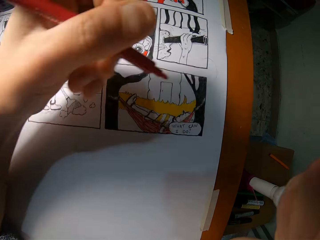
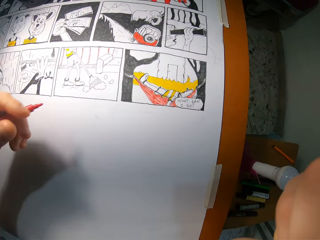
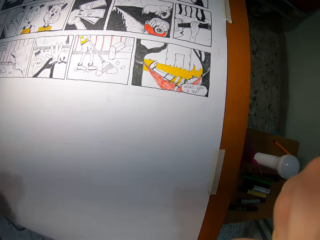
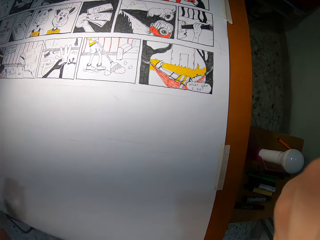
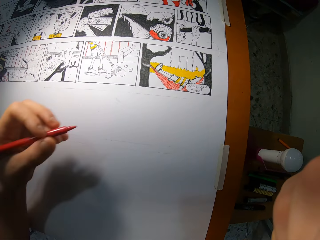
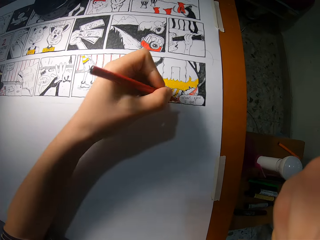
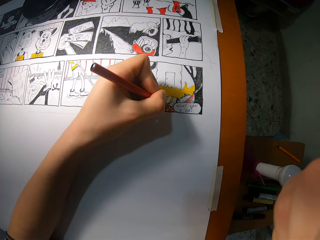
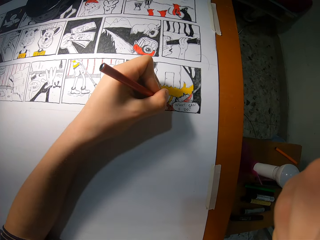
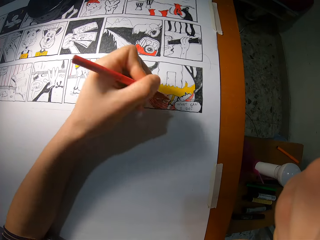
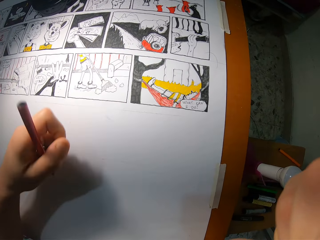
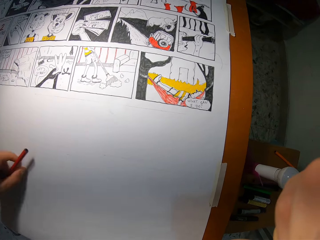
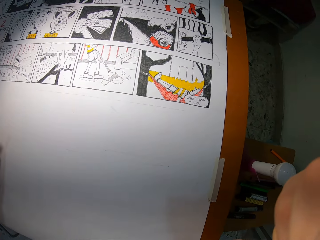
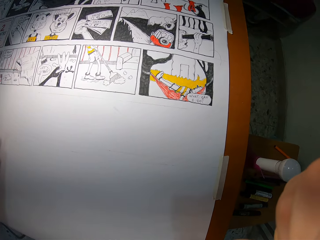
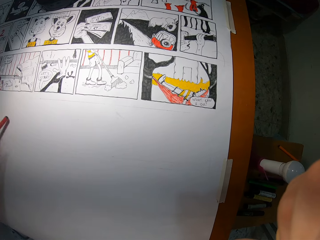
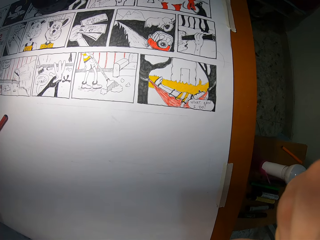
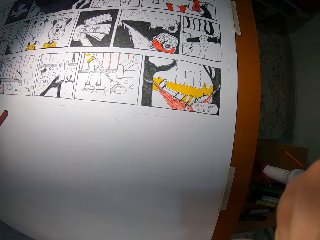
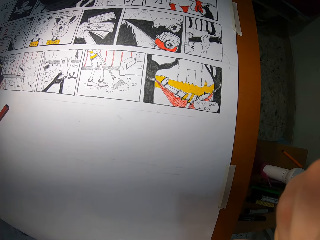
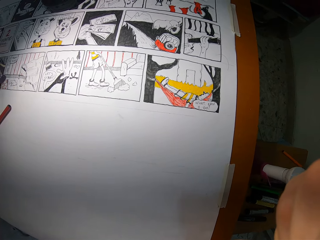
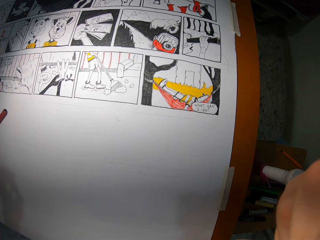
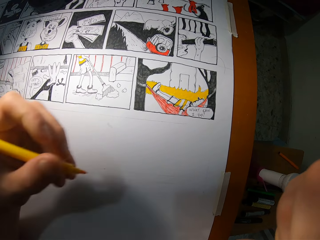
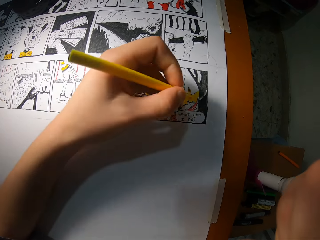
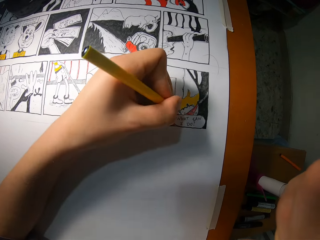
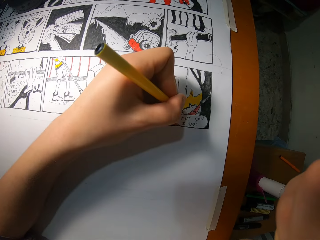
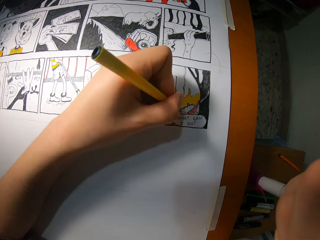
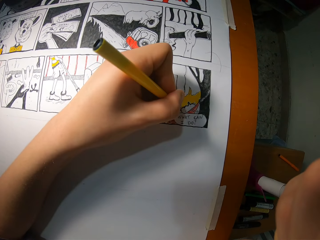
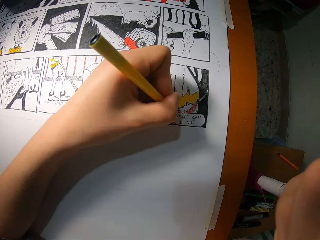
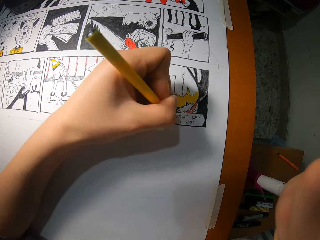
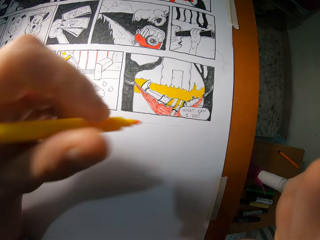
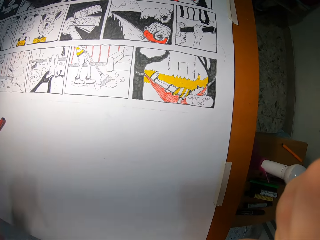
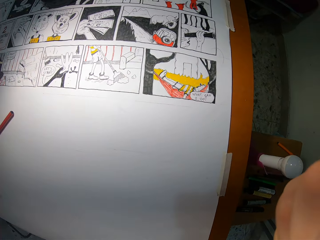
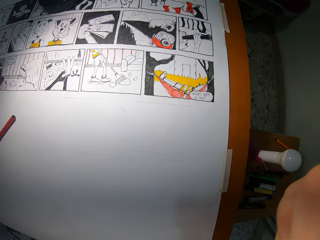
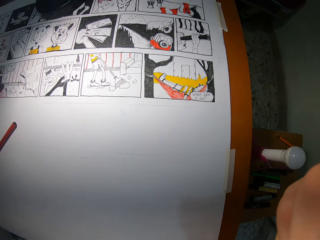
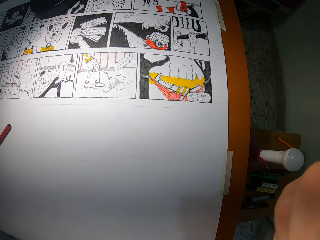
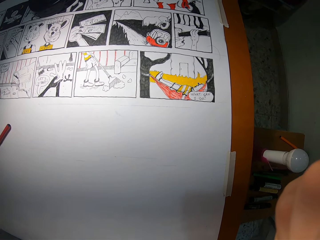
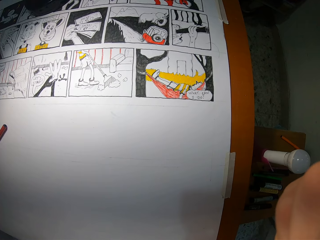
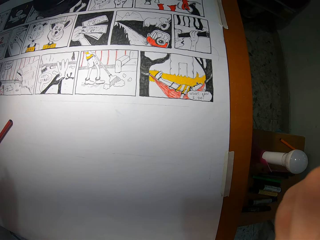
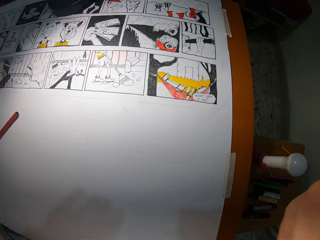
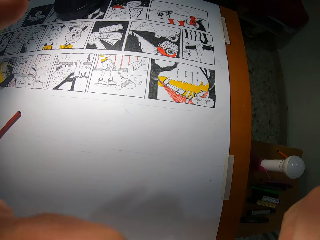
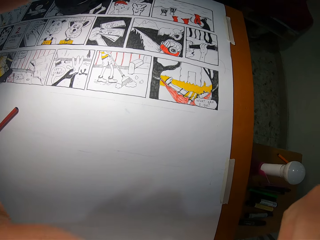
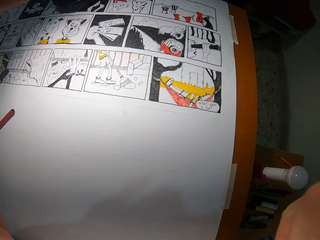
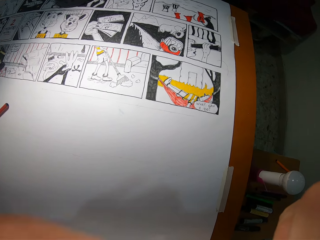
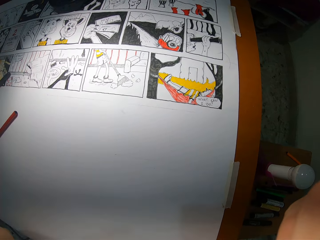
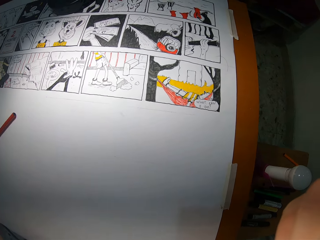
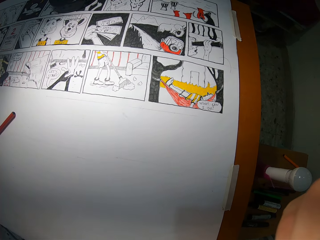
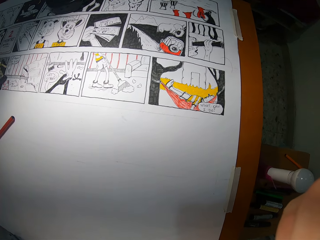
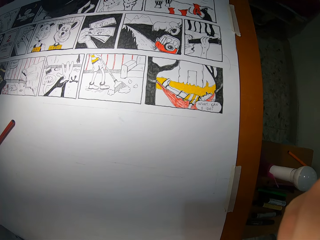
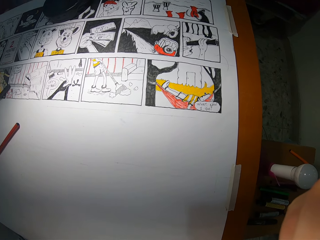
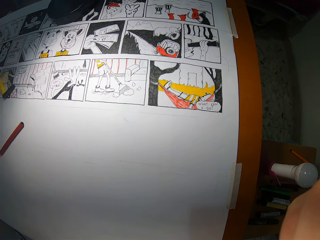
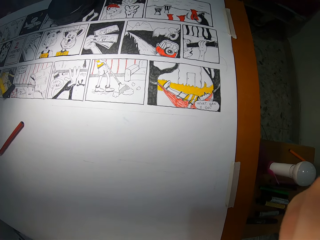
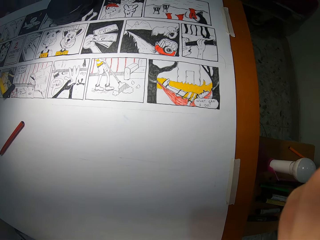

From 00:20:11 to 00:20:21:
The camera wearer looks at the drawing. He colors on the drawing book with the red coloring pencil in his left hand. He drops the red coloring pencil on the drawing book with his left hand. He looks at the drawing. He colors on the drawing book with the yellow coloring pencil in his left hand. He looks at the drawing. He looks at it again. He adjusts the camera on his head with his left hand.

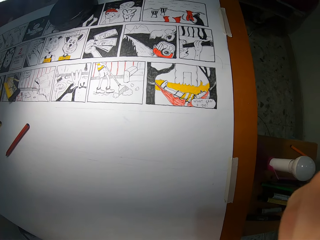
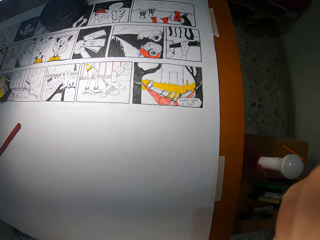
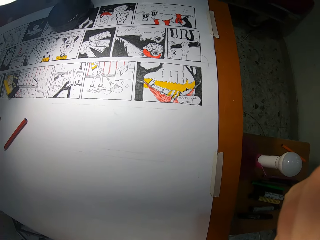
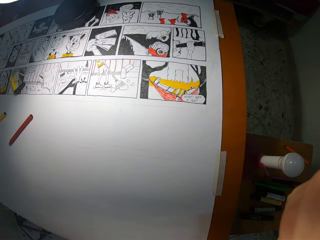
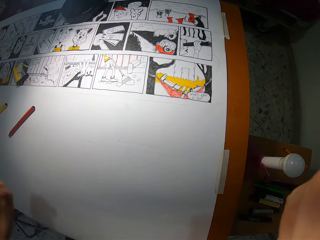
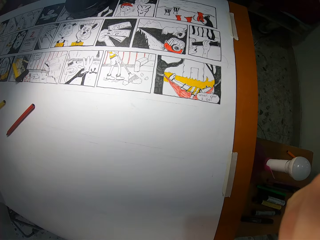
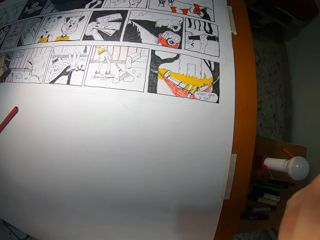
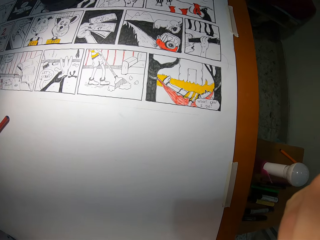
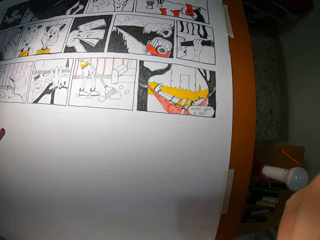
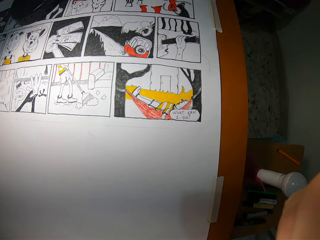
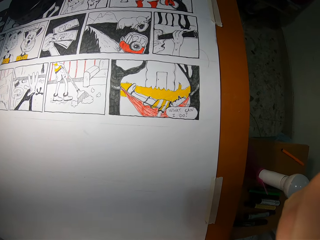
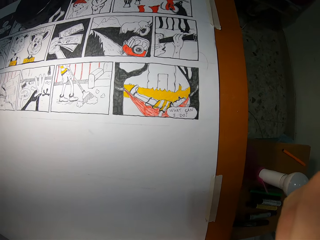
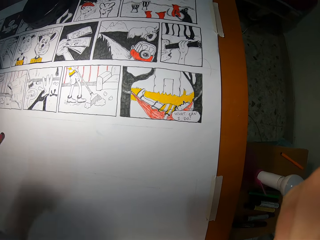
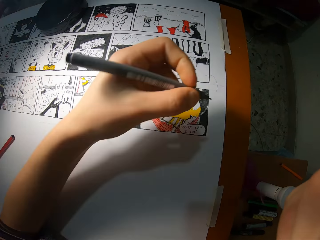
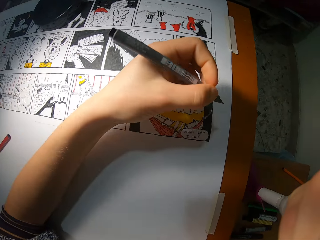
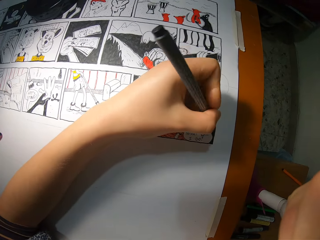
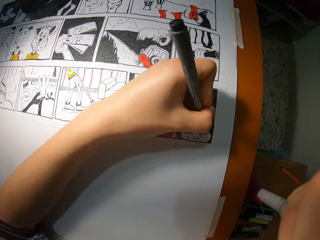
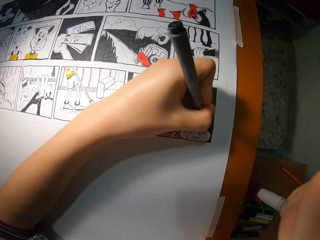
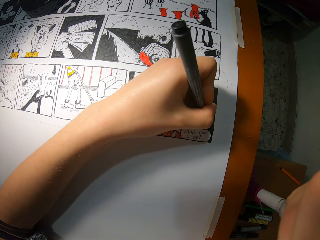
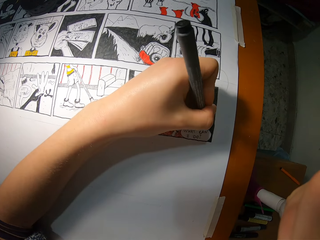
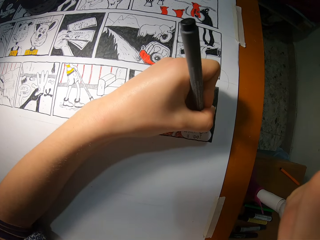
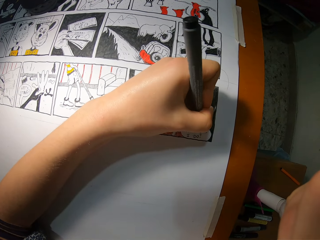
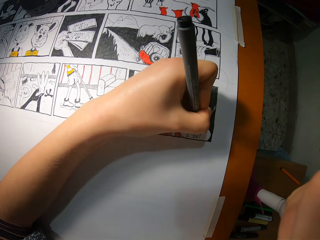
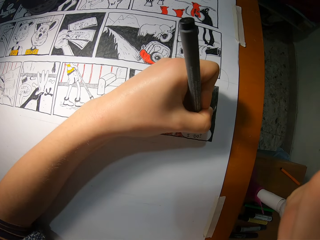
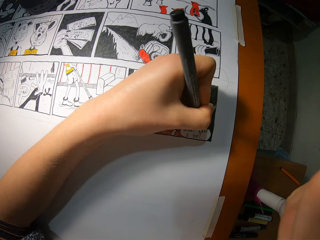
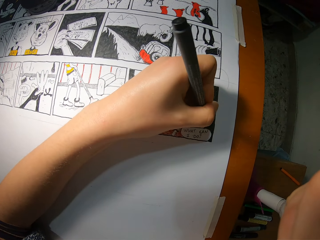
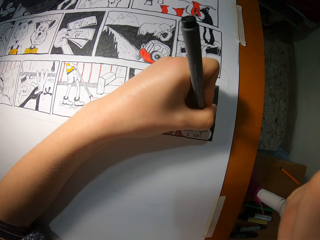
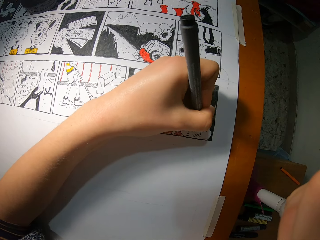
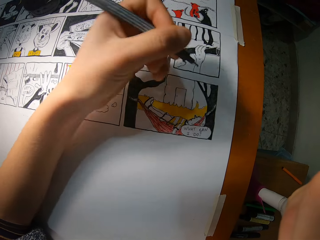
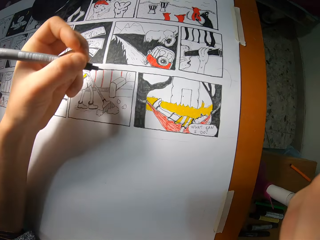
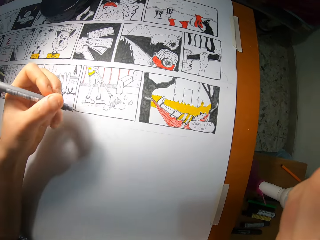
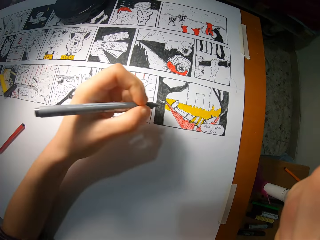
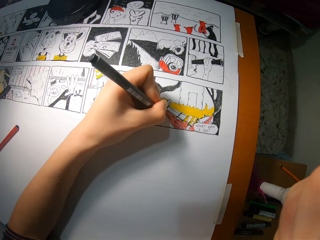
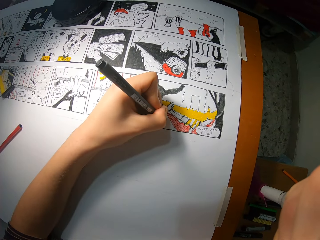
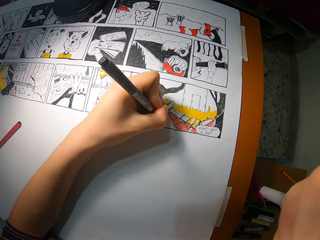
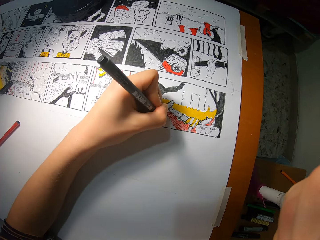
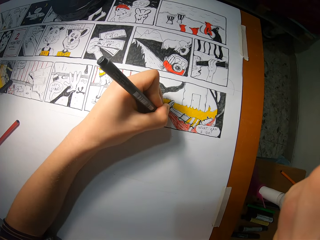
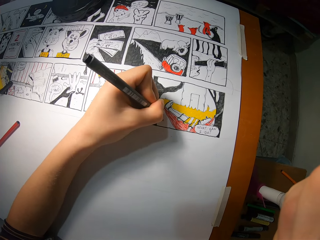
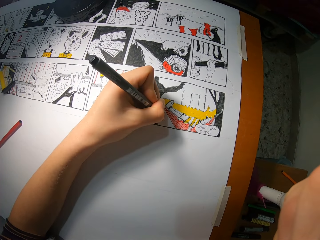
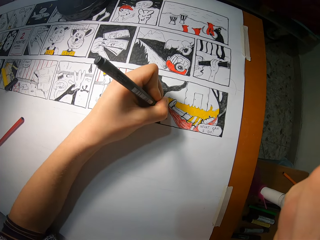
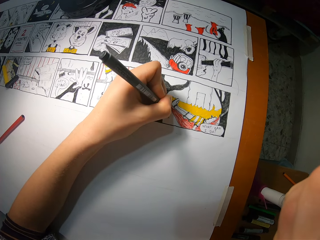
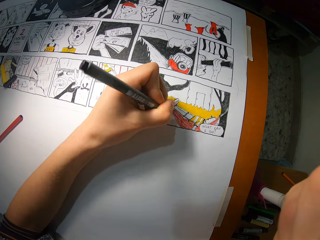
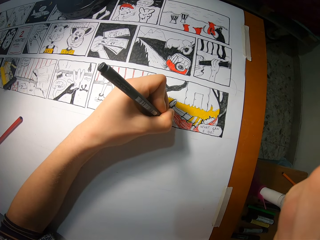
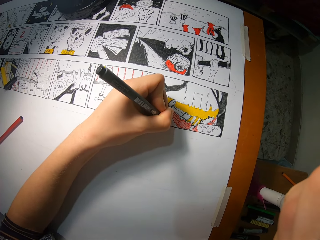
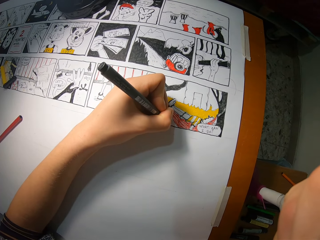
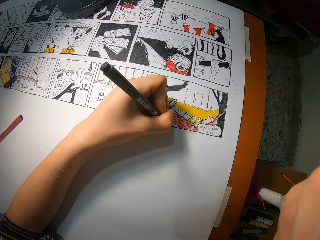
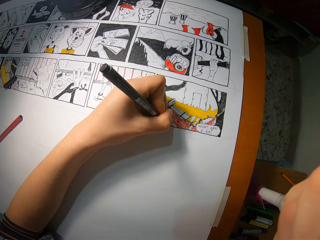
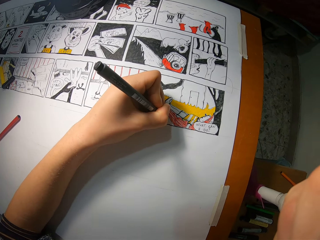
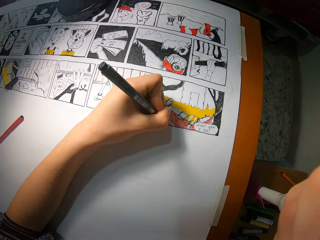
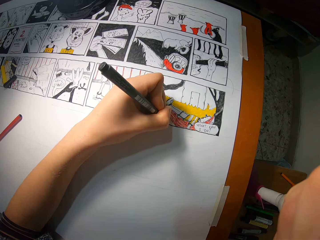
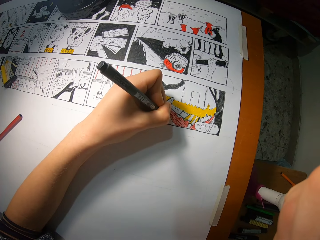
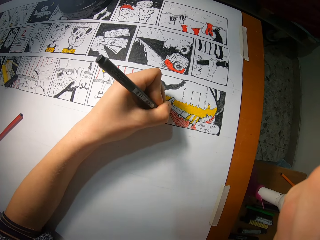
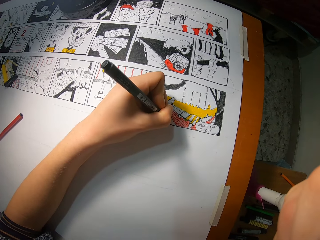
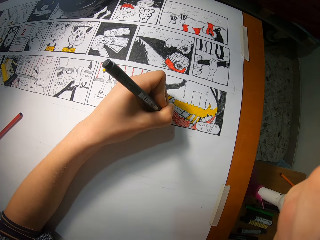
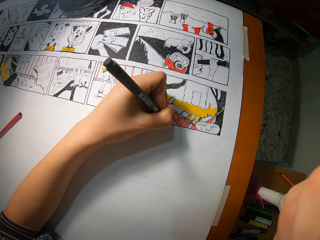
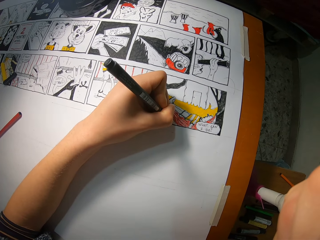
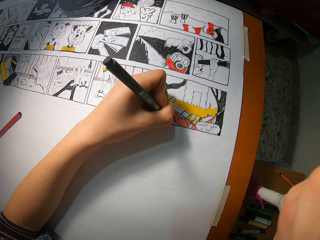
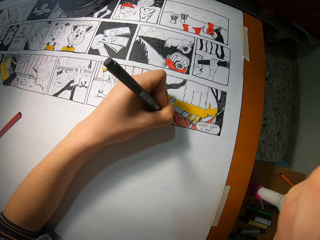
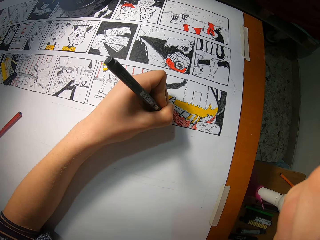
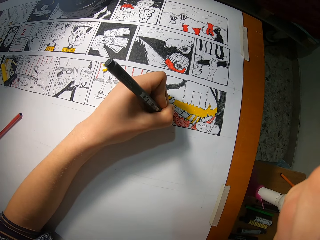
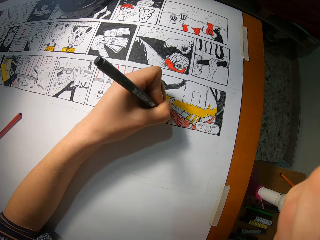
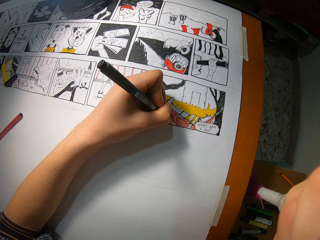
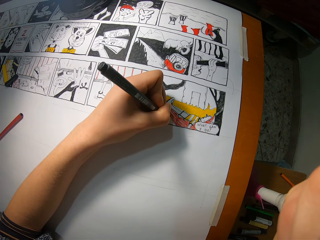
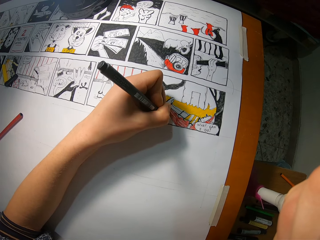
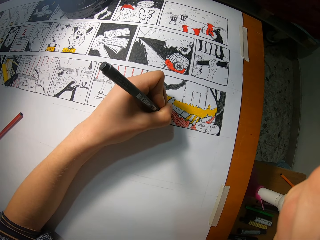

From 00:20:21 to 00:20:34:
The camera wearer picks up a pen. He draws on the drawing book with the black coloring pencil in his left hand. He shades the drawing.
